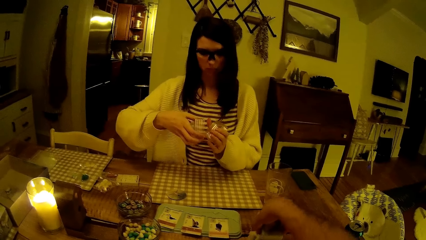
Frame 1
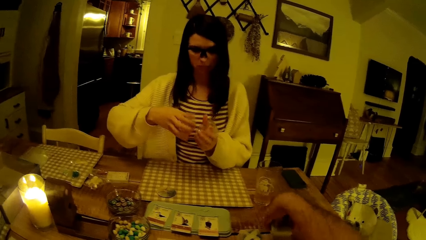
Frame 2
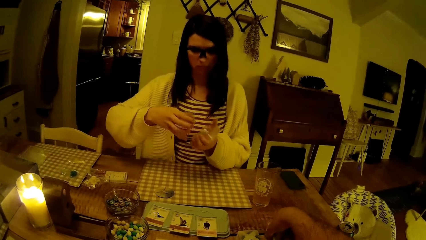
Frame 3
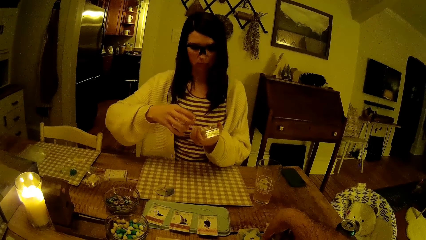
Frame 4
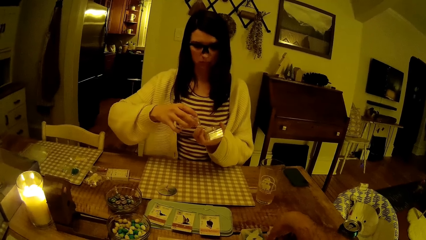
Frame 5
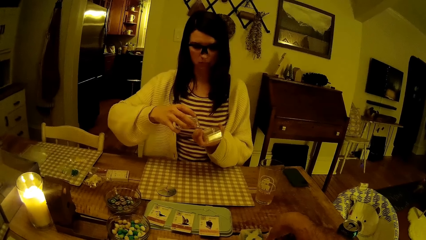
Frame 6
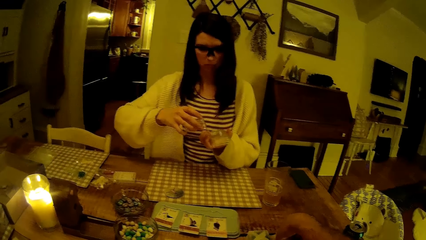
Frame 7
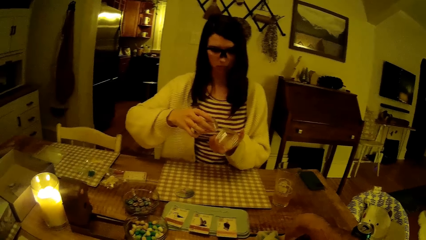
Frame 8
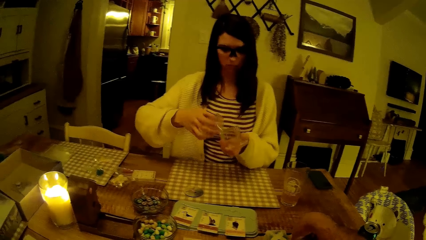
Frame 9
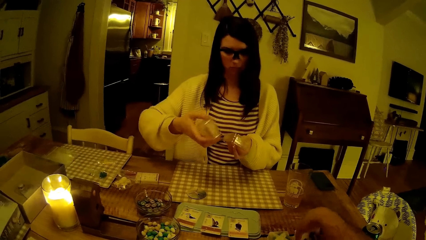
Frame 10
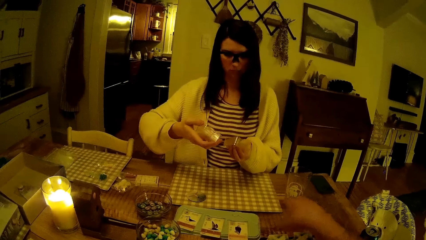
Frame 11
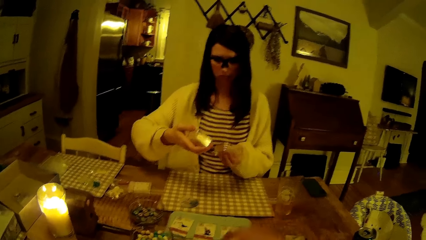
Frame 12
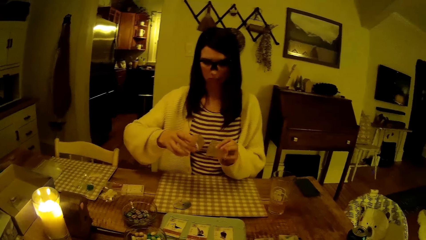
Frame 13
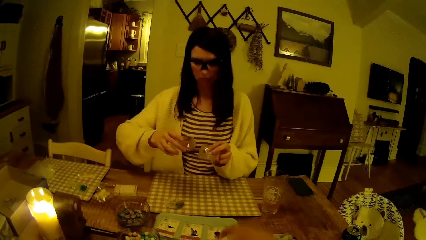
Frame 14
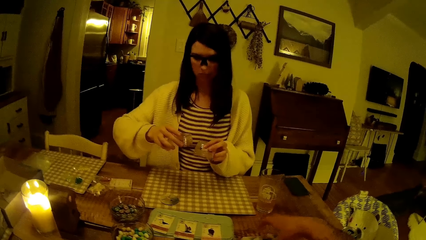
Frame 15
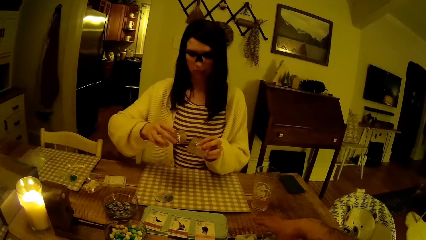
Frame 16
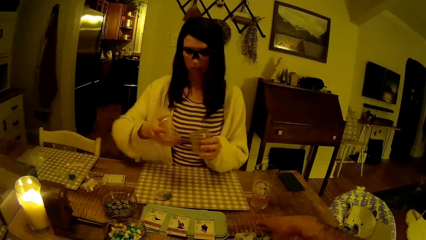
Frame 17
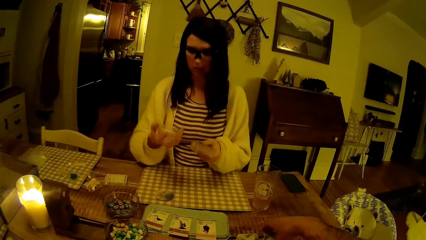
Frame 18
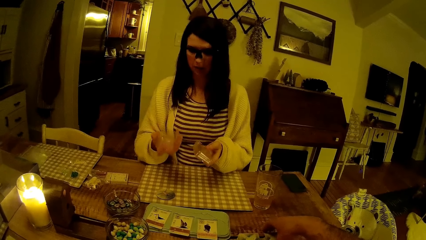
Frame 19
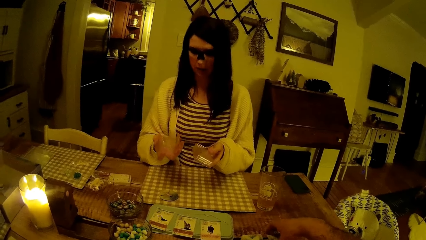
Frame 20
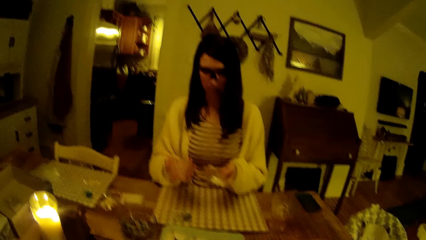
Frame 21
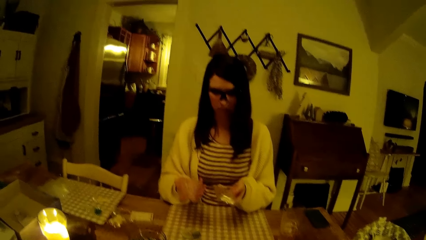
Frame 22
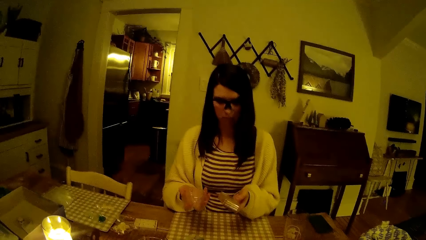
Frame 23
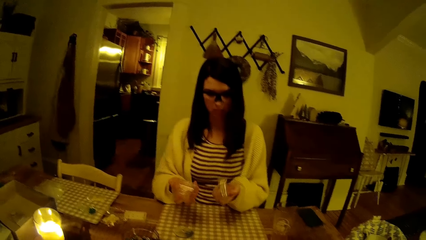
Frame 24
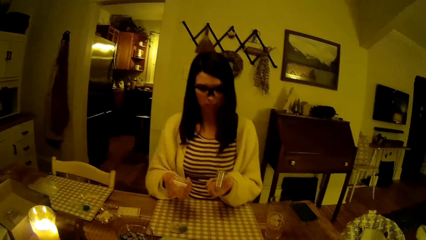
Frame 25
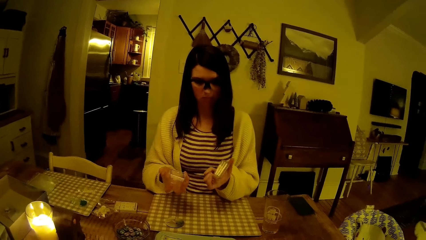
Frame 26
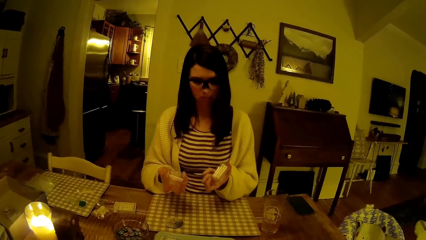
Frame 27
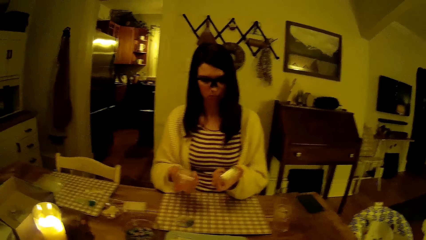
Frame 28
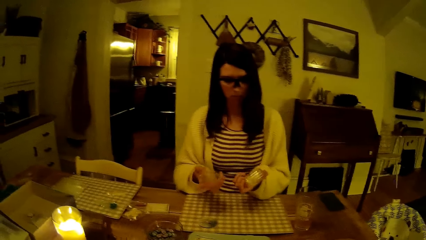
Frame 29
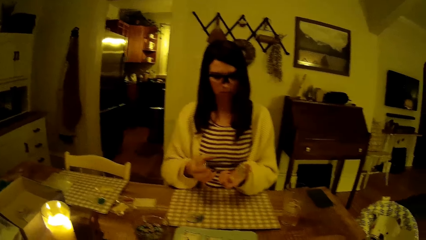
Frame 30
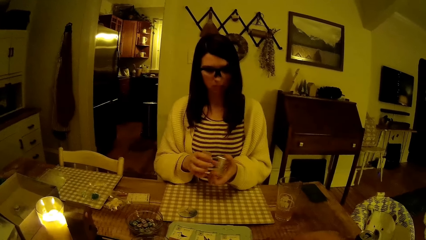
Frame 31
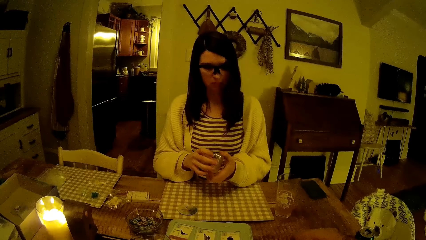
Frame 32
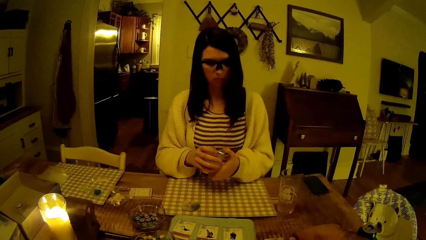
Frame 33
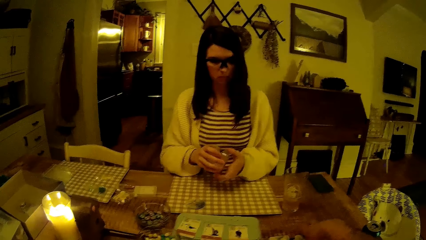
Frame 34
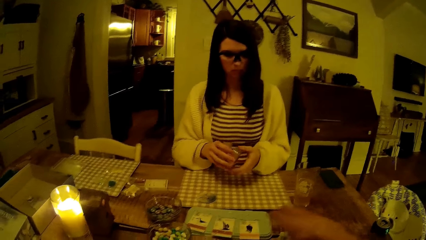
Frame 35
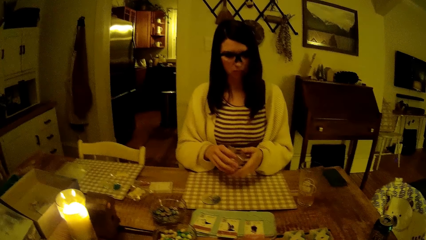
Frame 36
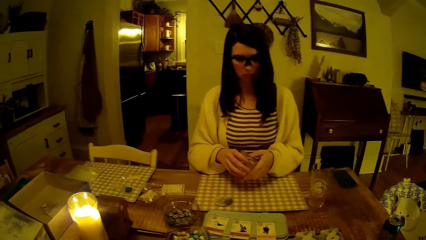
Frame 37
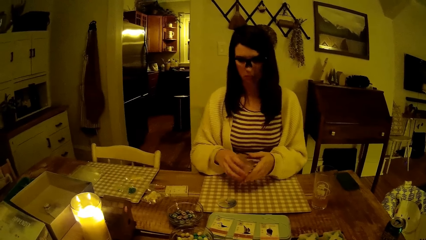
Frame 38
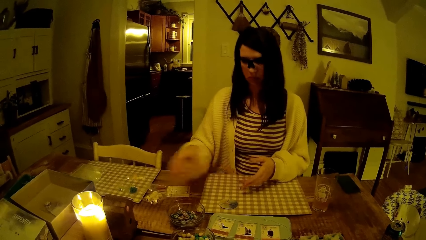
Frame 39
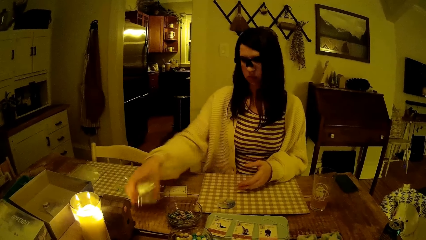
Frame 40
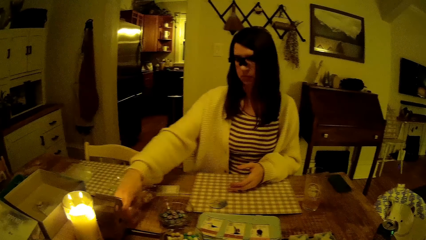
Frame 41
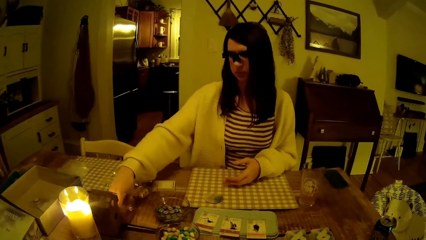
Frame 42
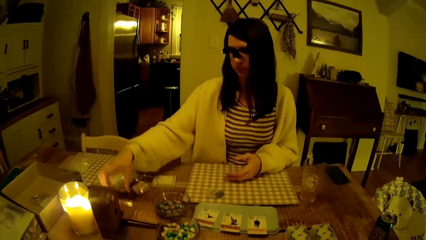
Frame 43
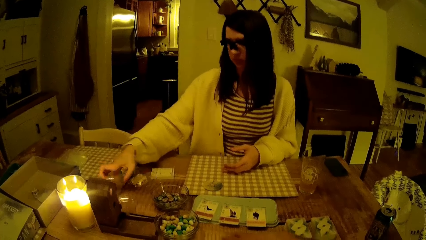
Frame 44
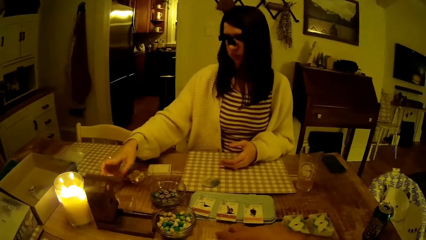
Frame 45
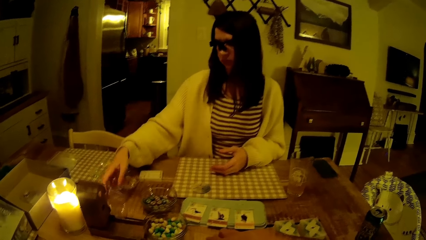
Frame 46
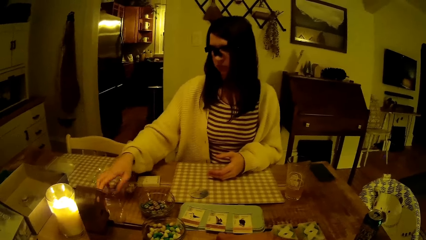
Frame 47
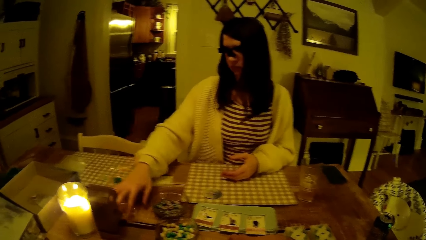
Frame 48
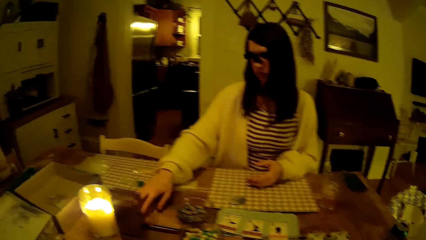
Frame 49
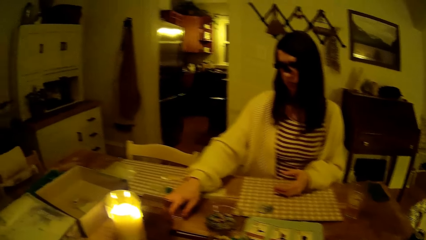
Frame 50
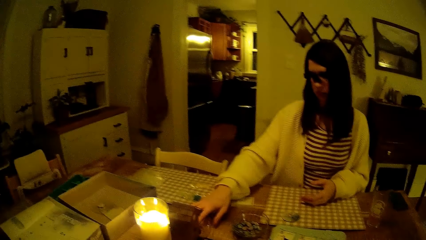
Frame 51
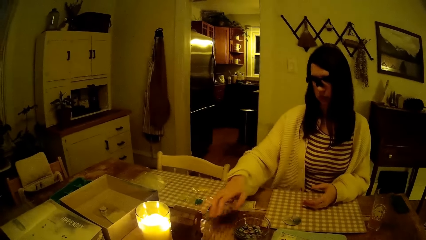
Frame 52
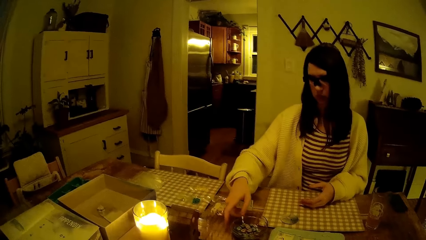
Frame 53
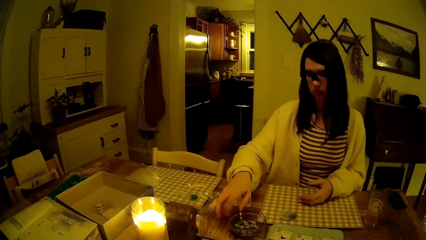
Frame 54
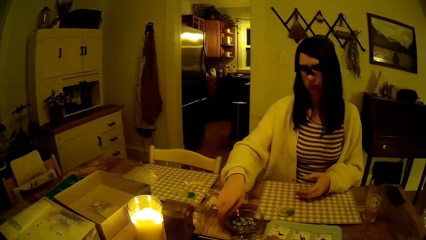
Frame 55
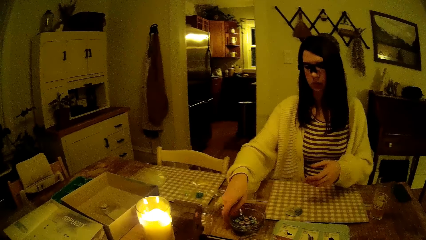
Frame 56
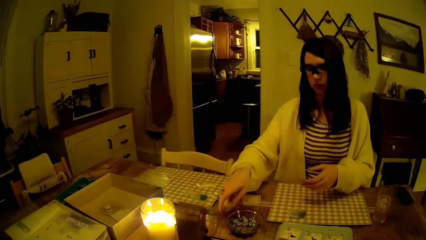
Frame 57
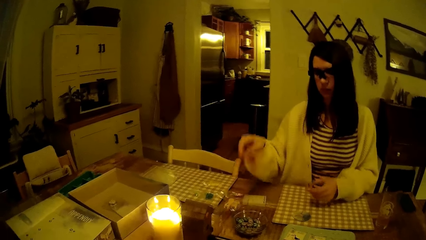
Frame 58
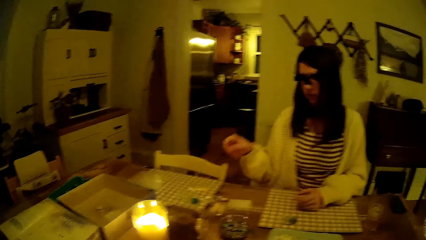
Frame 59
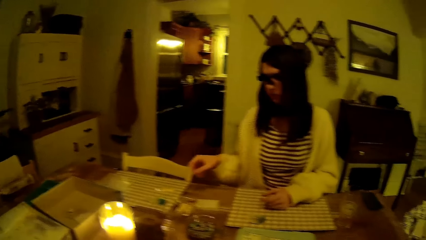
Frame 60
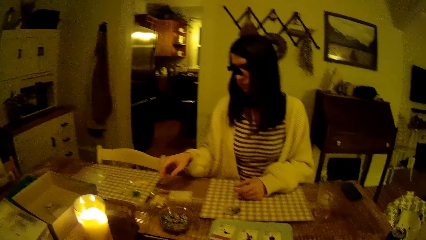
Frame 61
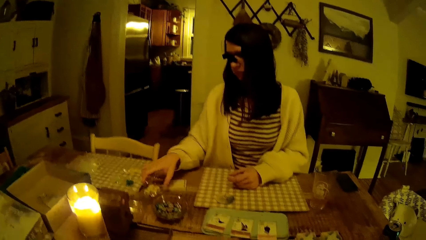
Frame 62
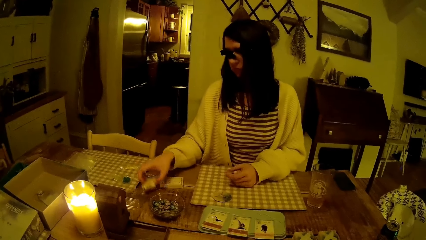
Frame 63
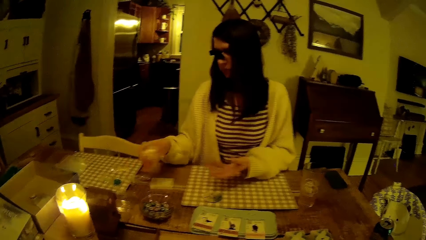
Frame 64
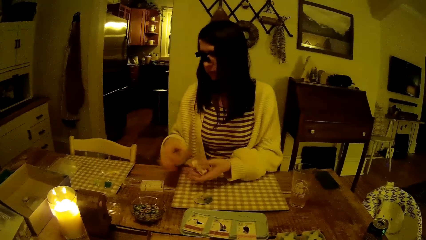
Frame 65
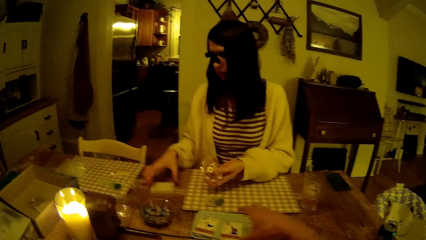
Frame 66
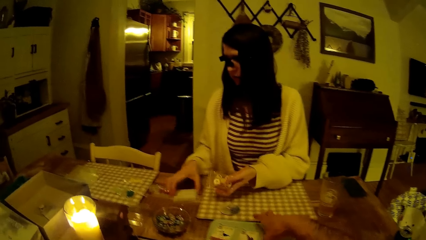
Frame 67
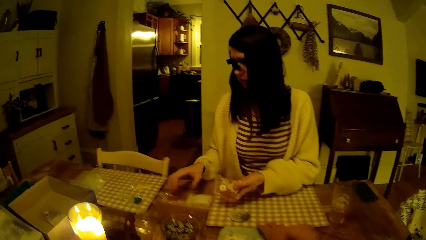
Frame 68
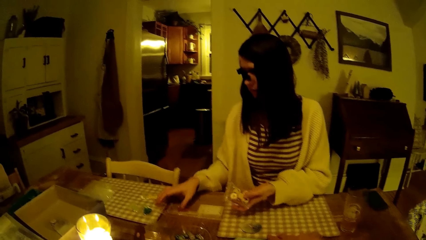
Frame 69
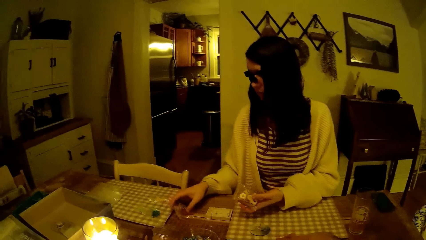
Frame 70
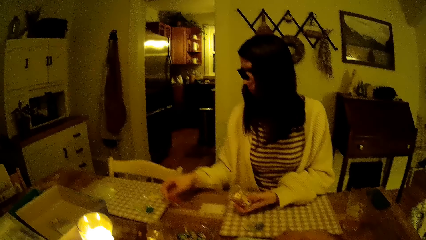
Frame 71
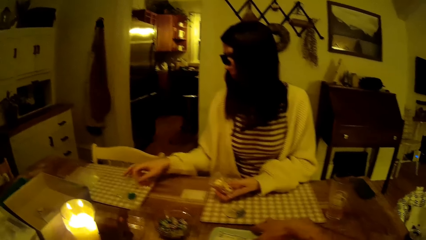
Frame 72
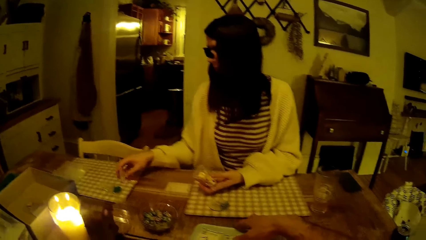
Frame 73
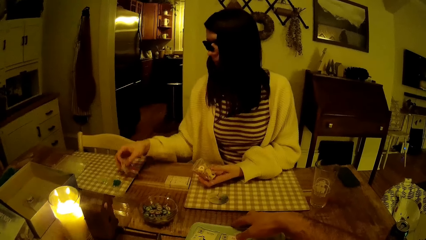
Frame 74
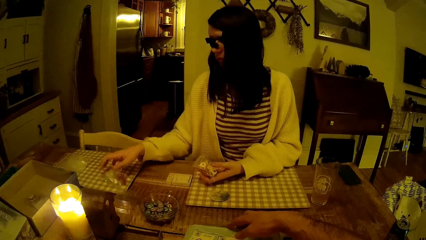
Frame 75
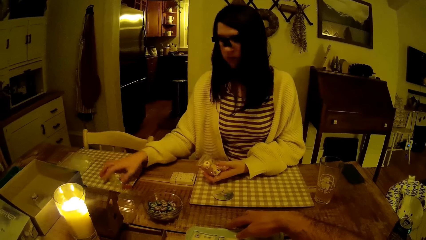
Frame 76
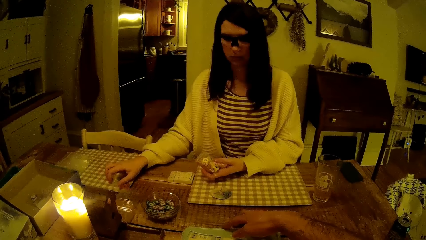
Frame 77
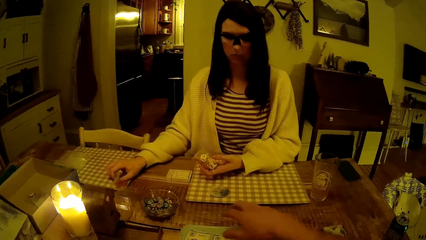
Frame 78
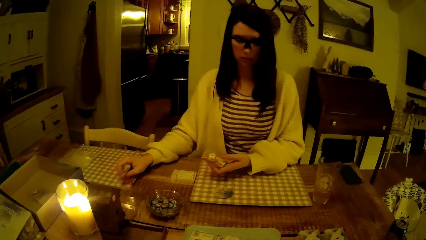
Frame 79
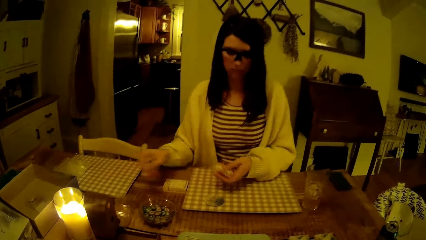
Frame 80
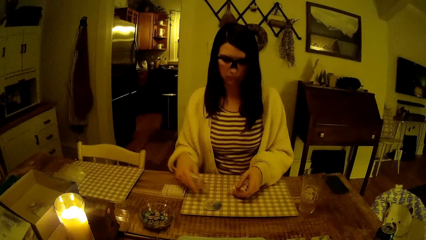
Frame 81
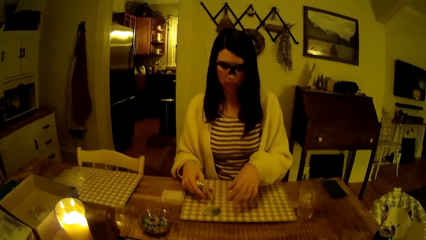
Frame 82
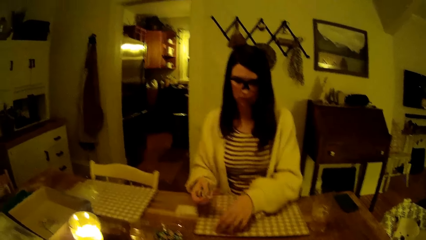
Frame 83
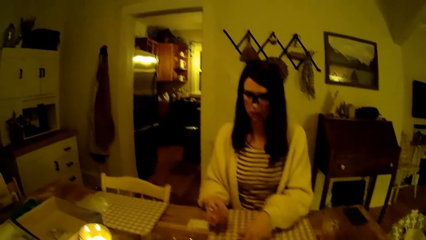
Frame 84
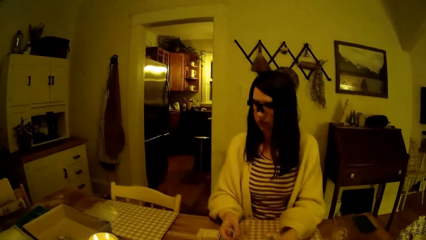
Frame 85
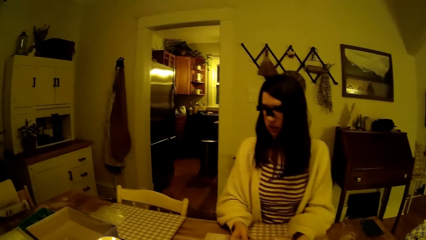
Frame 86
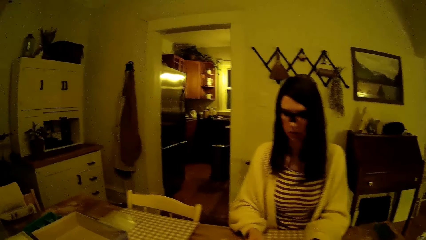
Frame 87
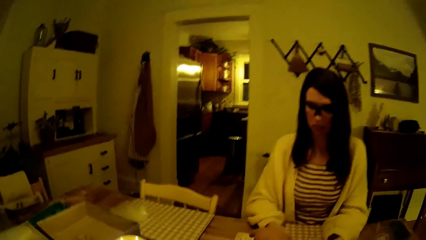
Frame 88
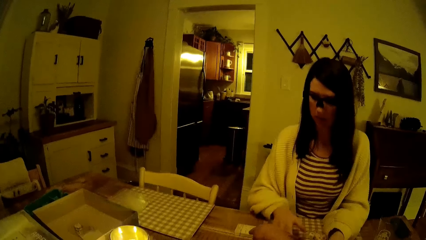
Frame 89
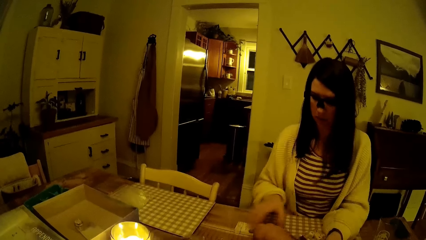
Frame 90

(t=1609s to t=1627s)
The woman checks the card pack in both hands. The woman drops the card pack on the table with her right hand. The woman picks up a bowl of dice from the table with her right hand. The woman picks up a pack of dice from the table with her right hand. The woman places the pack of dice on her left hand. The woman moves the pack of cards on the table with her right hand. The woman picks up nylons from the table with her right hand. The camera wearer moves the card tray on the table with his right hand. The woman drops the pack of dice on the table with her left hand. The woman picks up a round card from the table with her left hand. The woman drops the nylons on the table with her right hand.
